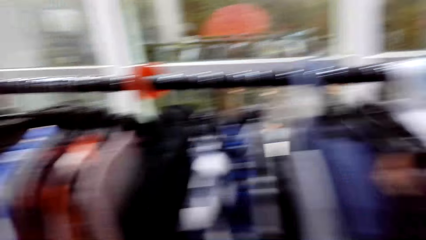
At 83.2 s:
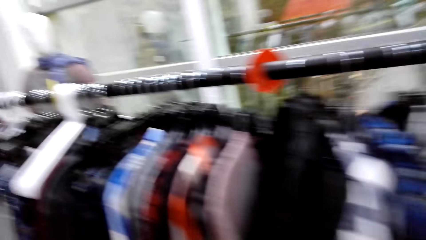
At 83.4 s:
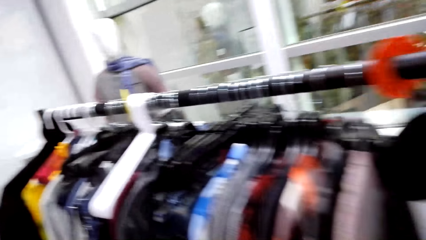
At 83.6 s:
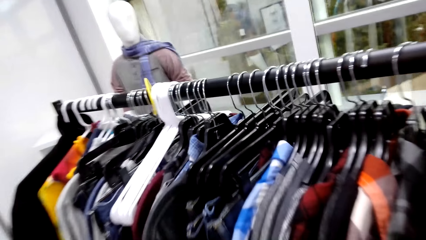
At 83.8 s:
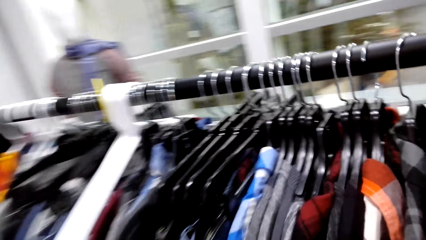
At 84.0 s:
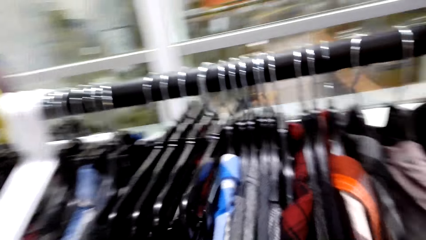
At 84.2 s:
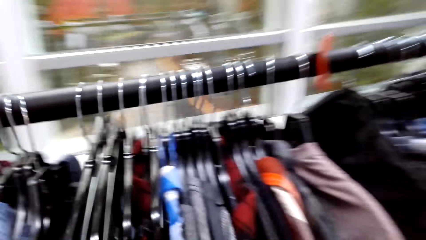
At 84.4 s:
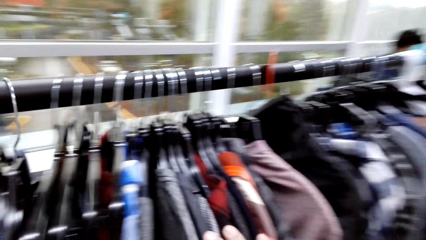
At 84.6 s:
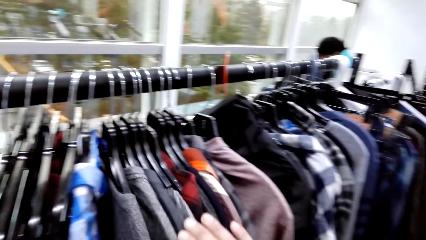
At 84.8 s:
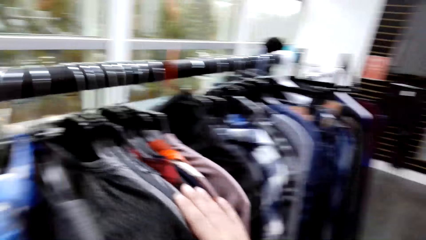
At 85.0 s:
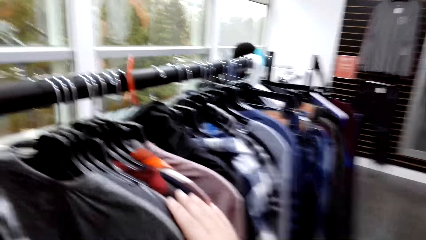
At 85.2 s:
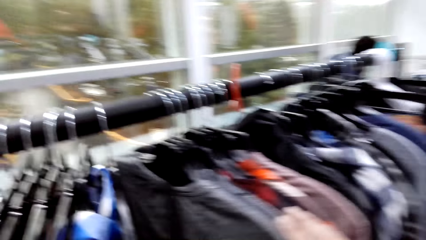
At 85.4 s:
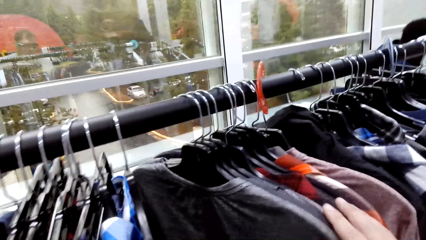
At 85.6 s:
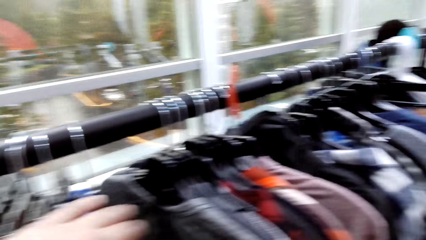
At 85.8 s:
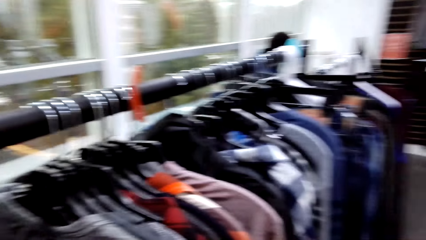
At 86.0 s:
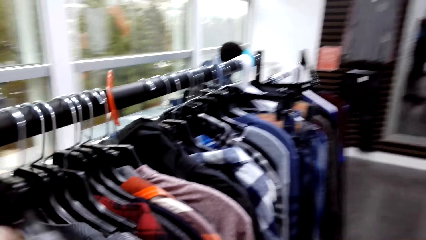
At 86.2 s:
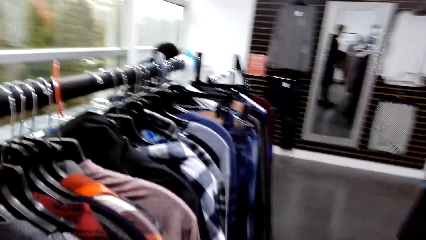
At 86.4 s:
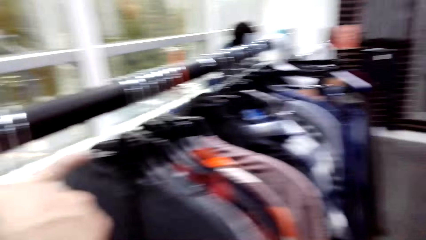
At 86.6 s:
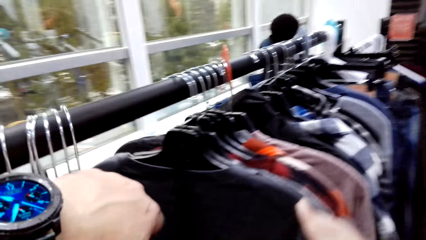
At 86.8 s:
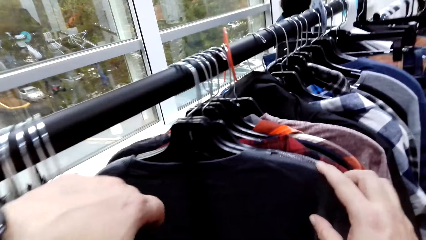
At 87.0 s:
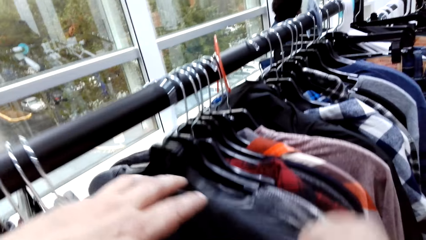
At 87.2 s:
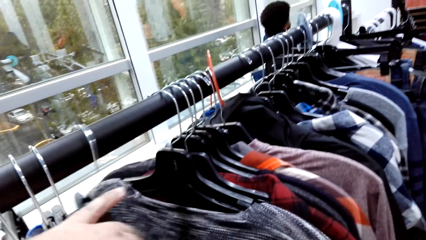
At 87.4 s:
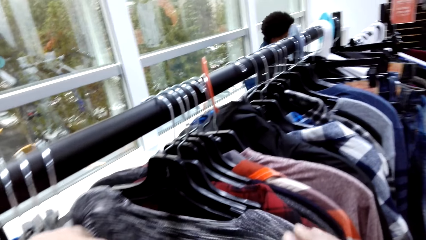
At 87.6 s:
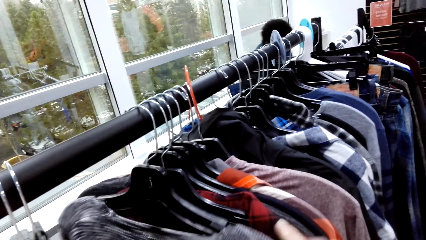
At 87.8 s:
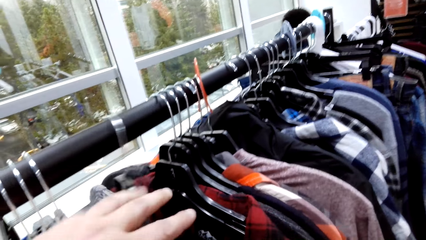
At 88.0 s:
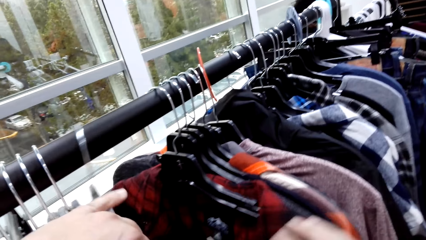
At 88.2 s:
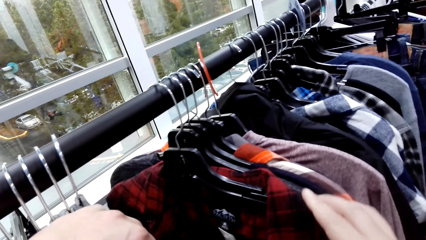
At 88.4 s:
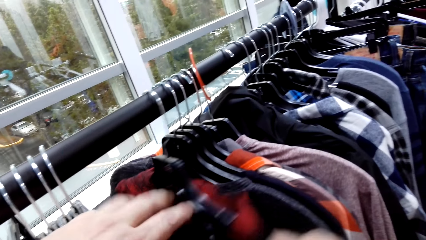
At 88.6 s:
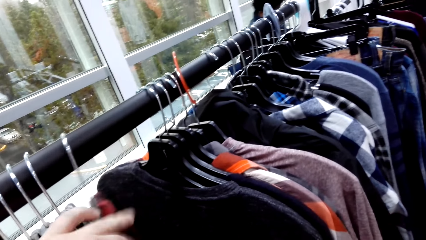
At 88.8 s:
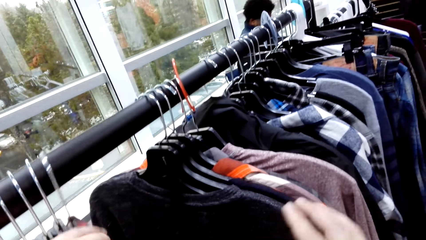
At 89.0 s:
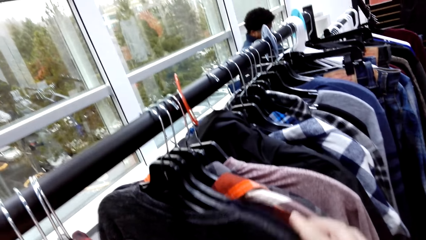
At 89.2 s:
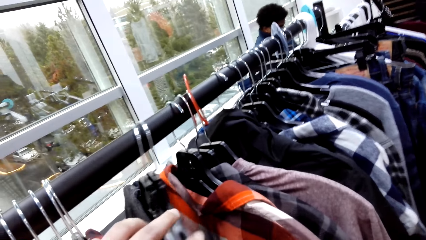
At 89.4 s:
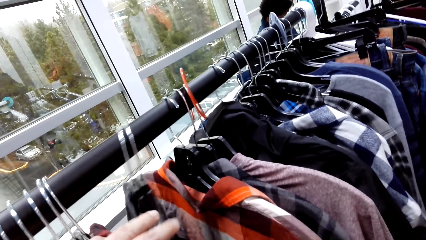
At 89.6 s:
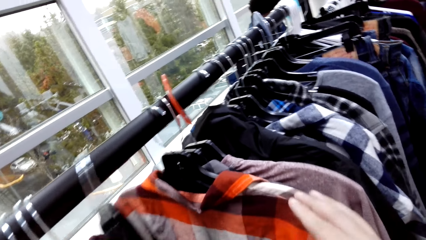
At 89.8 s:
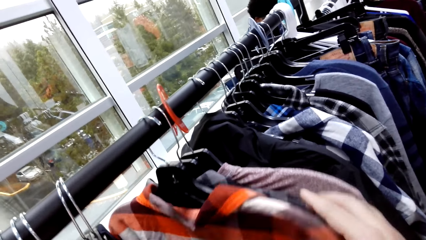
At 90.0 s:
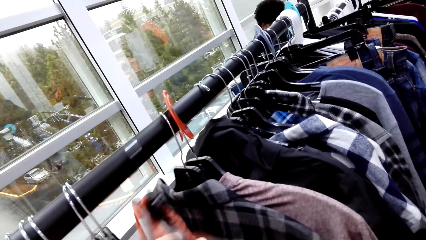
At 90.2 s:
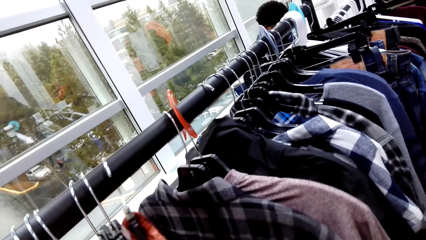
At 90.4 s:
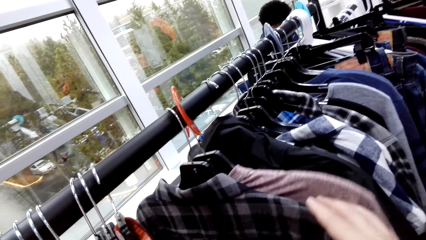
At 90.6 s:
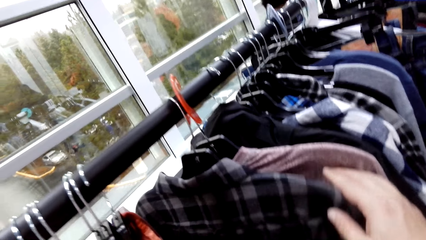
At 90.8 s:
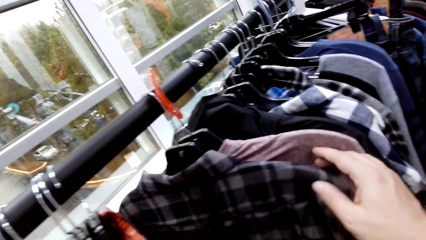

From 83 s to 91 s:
The camera wearer touches the clothes on the hanger. They look on the clothes.

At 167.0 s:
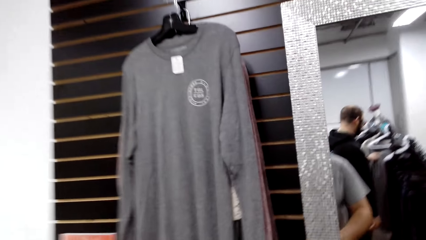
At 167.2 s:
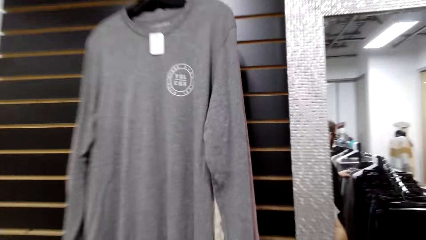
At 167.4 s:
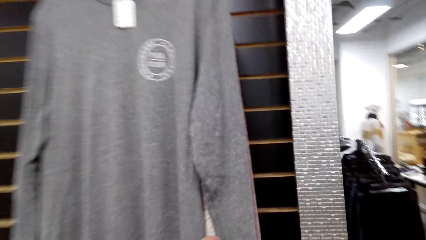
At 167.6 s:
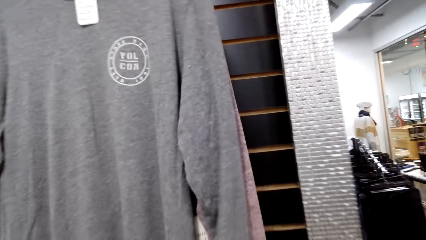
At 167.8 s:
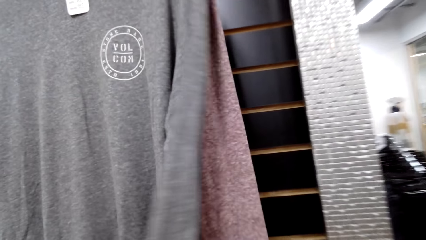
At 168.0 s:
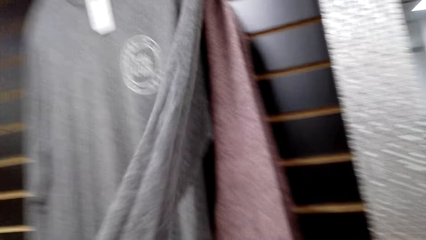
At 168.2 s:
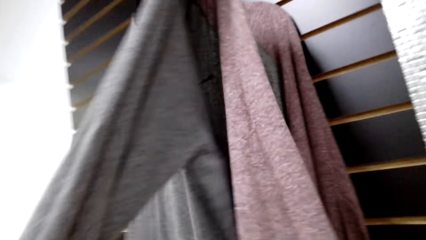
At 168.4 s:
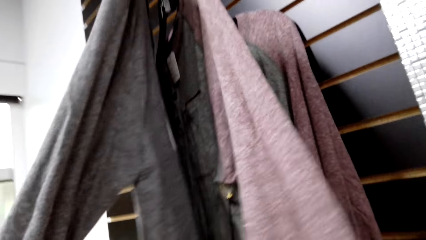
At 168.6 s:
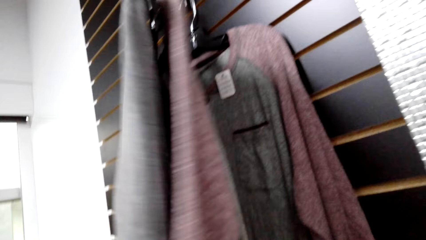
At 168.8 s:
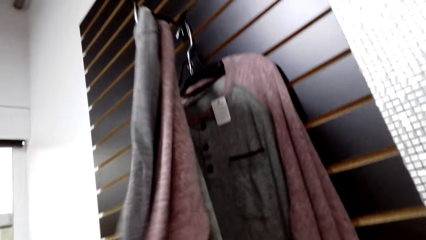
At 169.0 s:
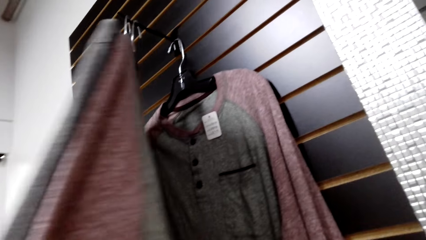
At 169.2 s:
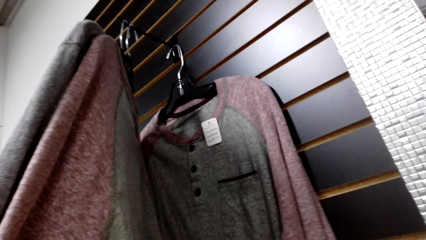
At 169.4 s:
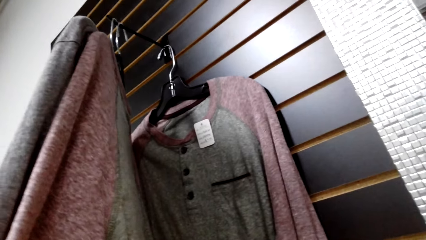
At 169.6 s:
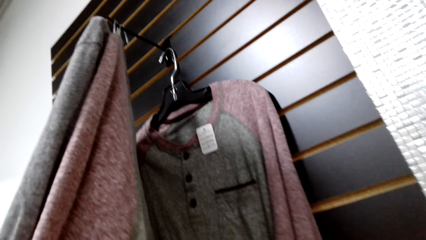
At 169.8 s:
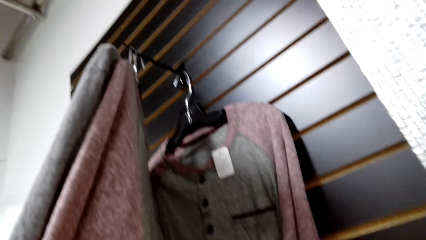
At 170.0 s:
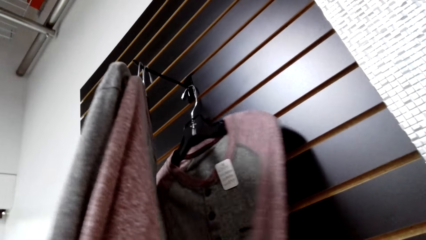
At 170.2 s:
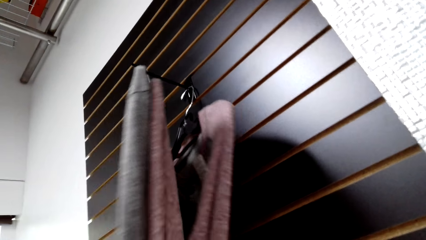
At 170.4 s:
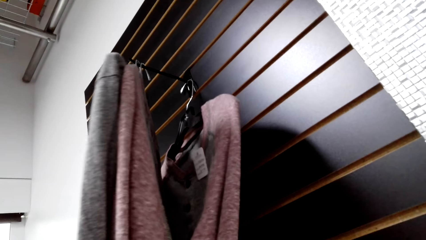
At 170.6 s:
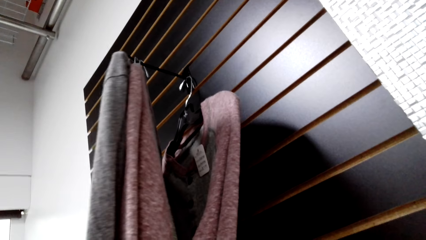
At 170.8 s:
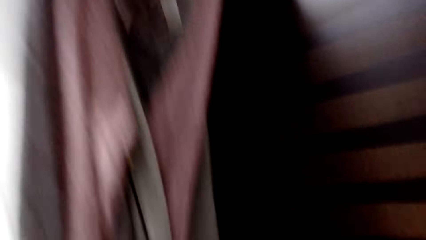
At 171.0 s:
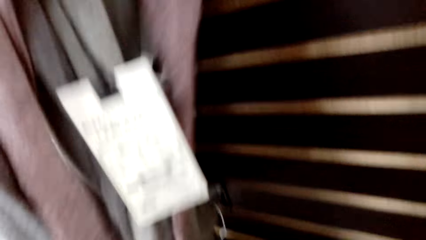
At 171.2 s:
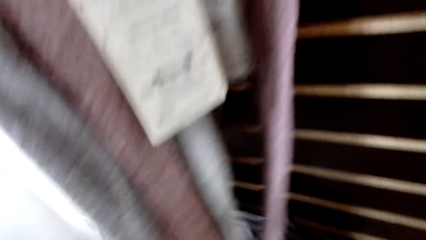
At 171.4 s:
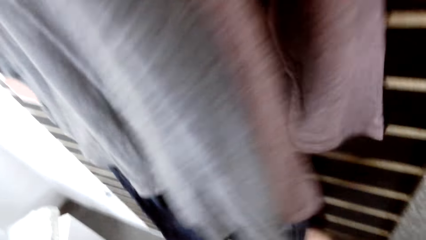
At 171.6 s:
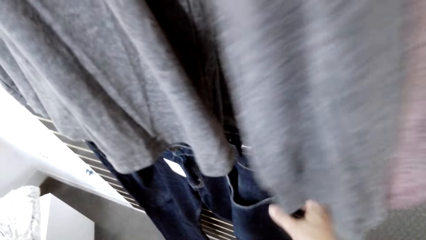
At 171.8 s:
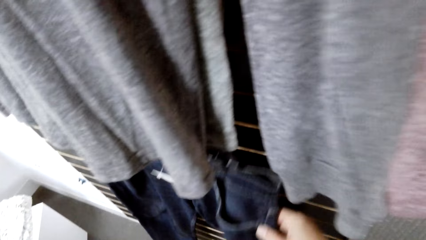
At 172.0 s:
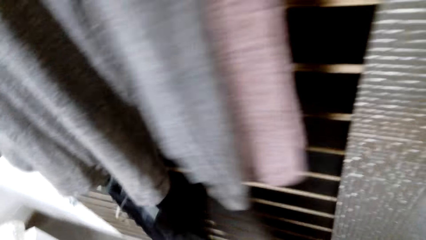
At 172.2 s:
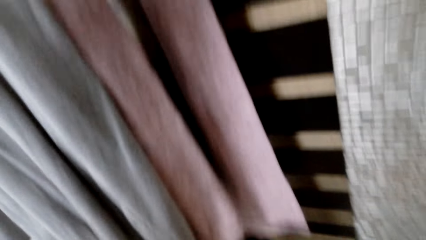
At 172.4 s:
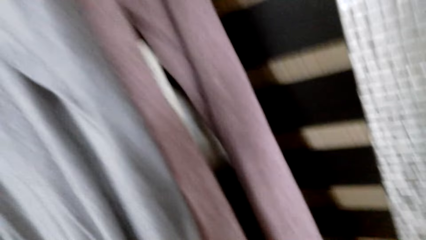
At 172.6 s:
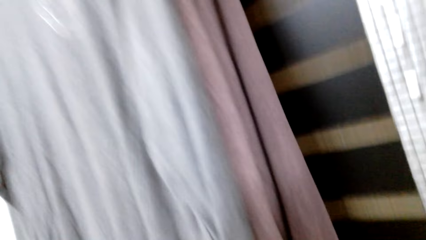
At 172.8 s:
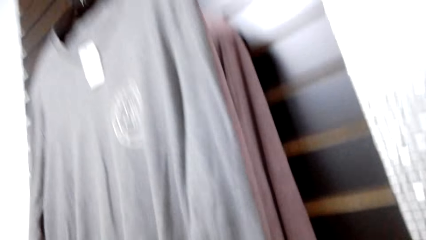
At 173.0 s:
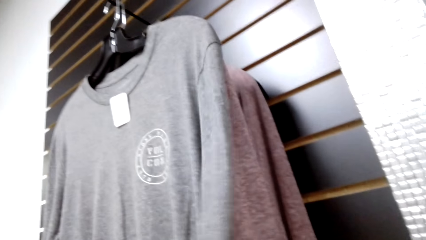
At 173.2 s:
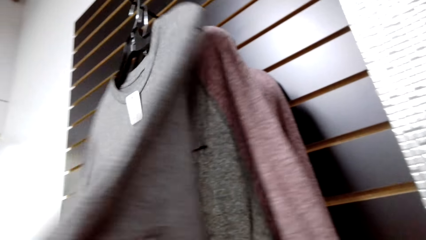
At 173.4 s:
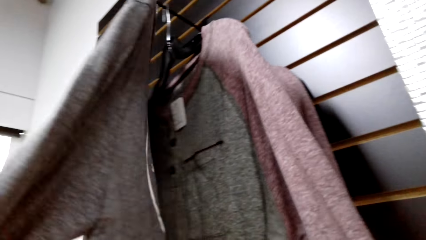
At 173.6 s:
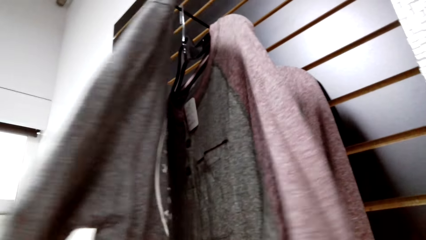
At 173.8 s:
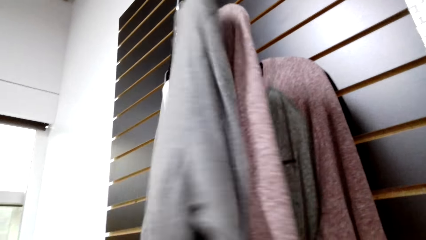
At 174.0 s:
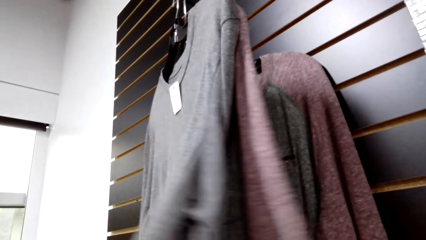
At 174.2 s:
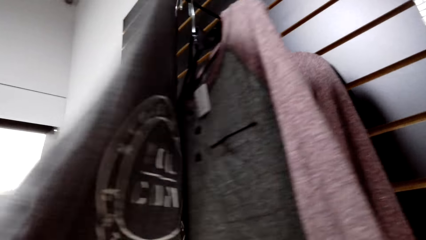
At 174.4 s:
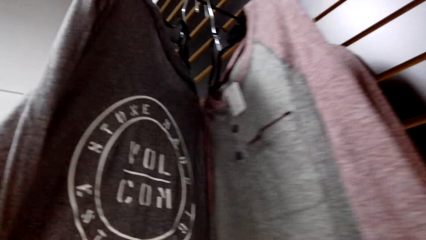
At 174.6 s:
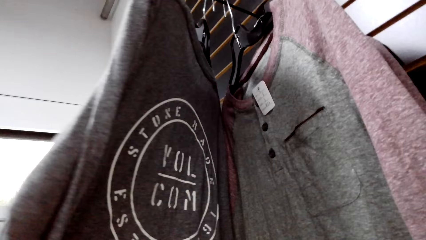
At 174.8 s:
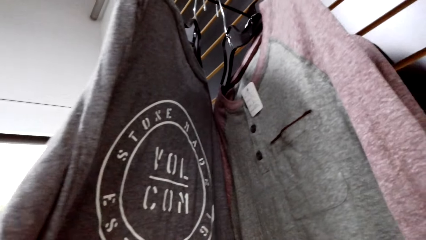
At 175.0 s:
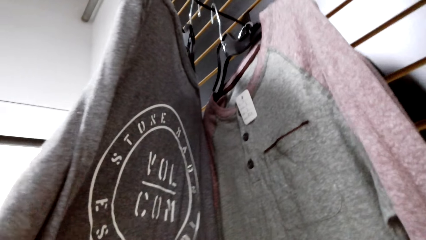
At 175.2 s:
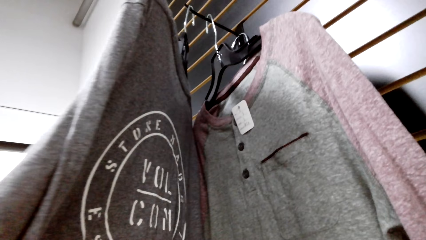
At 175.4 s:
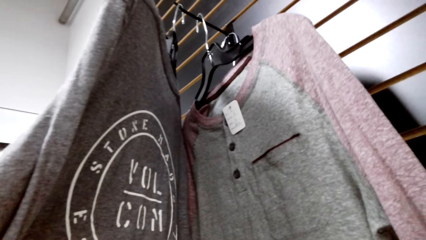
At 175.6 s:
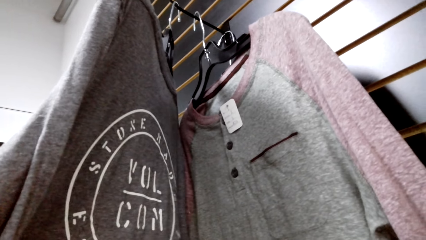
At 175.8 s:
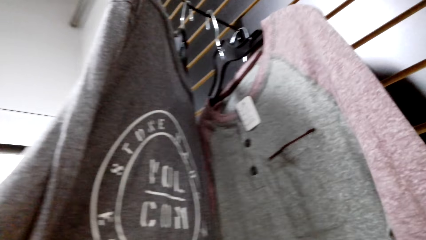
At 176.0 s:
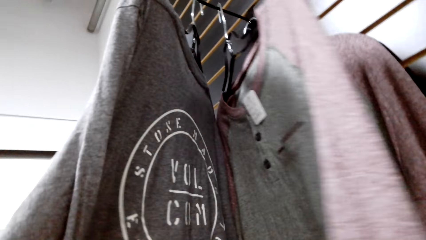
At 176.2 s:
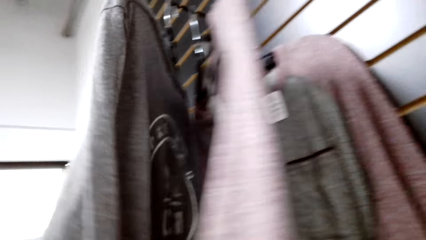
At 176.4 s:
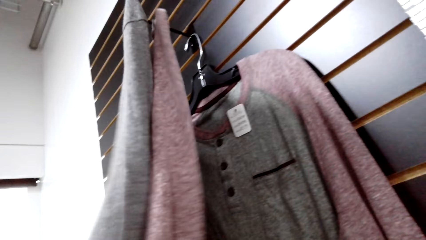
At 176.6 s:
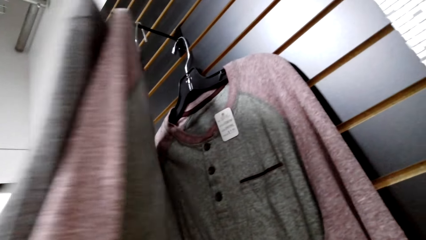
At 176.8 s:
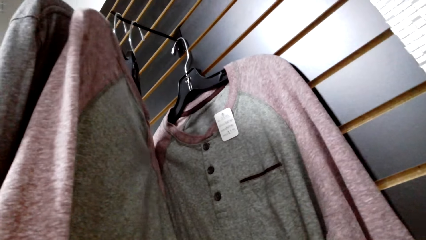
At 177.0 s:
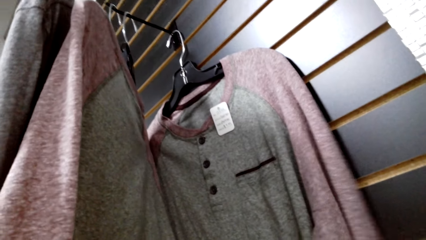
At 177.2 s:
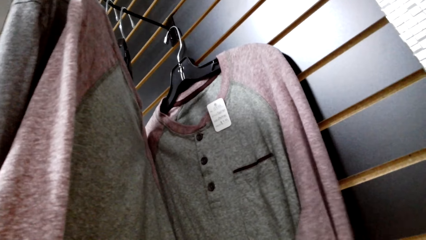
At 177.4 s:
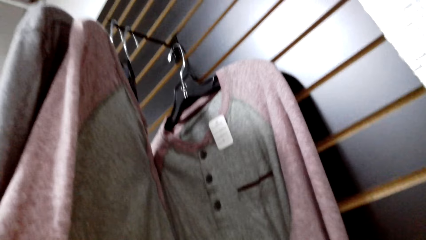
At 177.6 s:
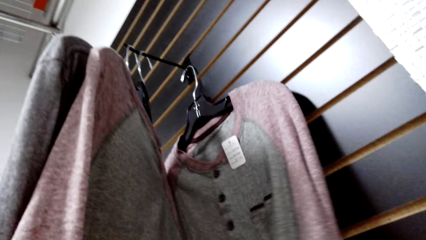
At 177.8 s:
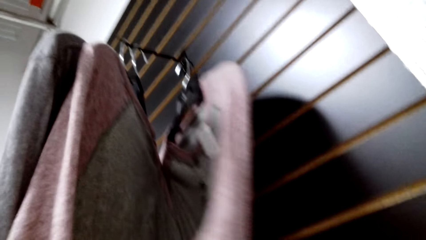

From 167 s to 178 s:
The camera wearer touches the t-shirts on the wall.
